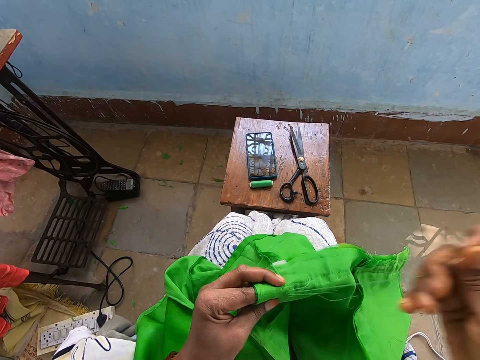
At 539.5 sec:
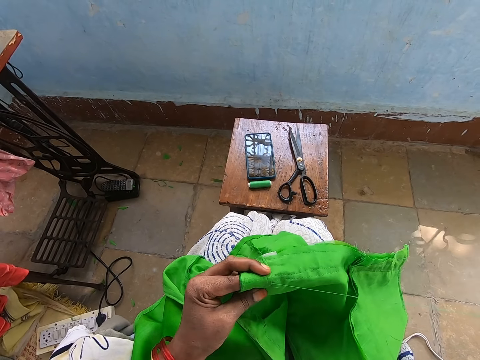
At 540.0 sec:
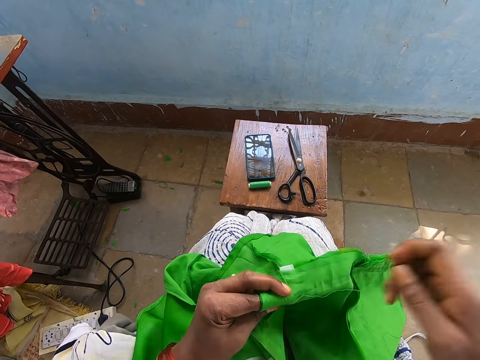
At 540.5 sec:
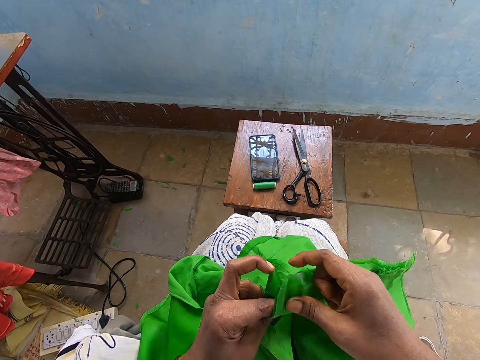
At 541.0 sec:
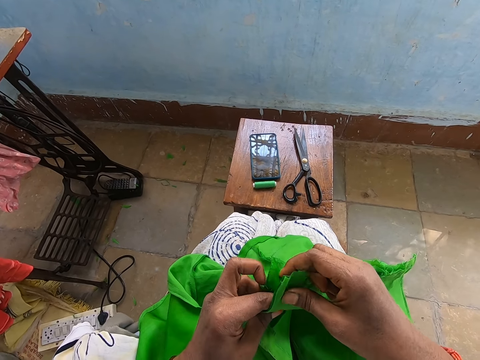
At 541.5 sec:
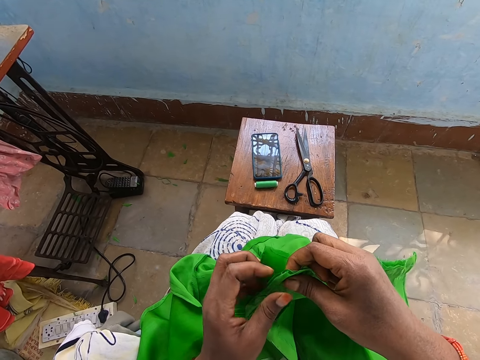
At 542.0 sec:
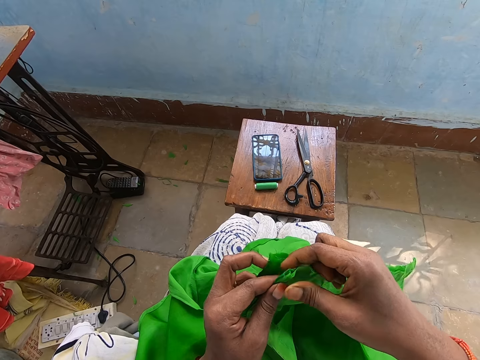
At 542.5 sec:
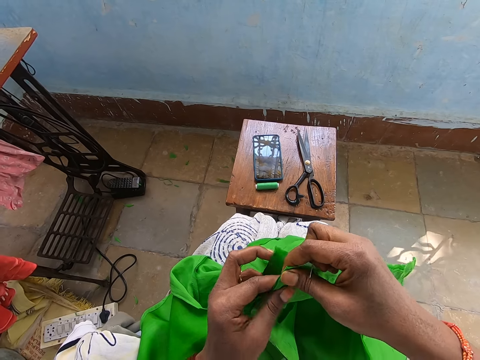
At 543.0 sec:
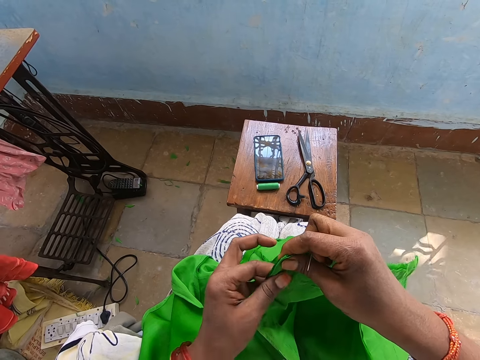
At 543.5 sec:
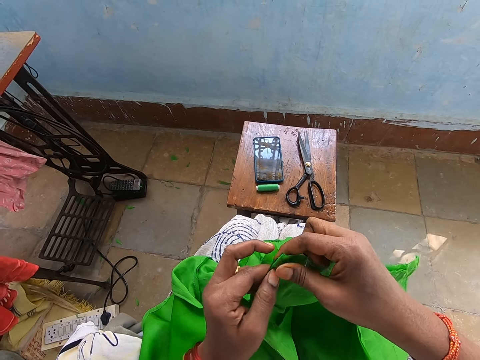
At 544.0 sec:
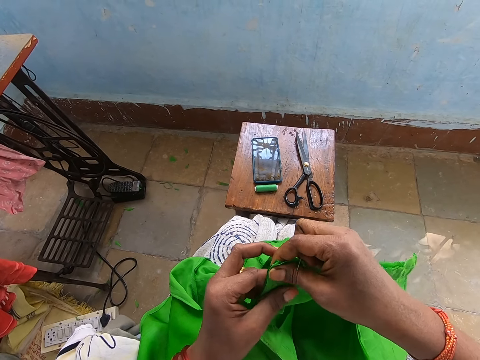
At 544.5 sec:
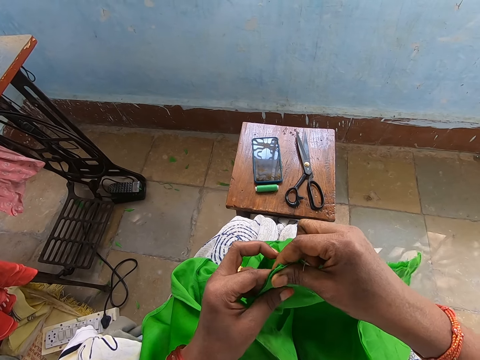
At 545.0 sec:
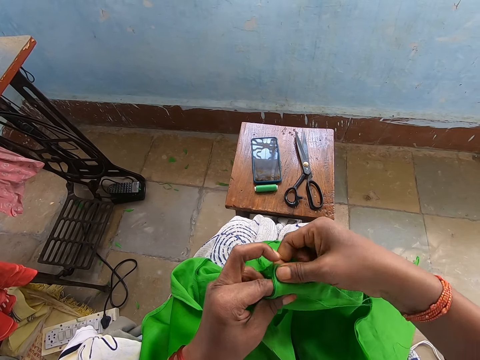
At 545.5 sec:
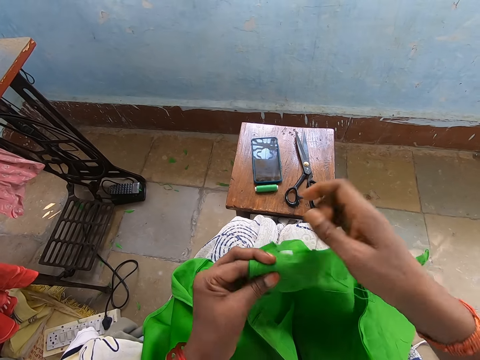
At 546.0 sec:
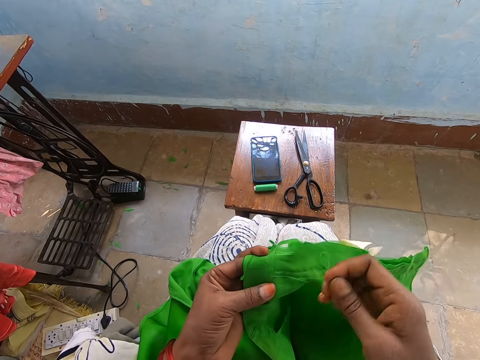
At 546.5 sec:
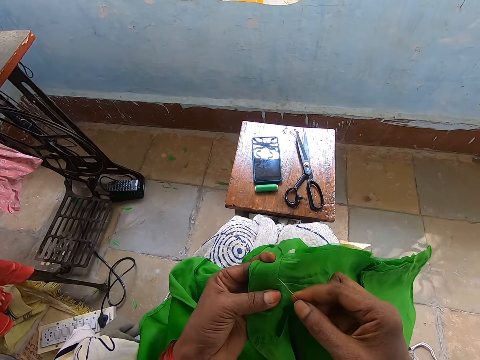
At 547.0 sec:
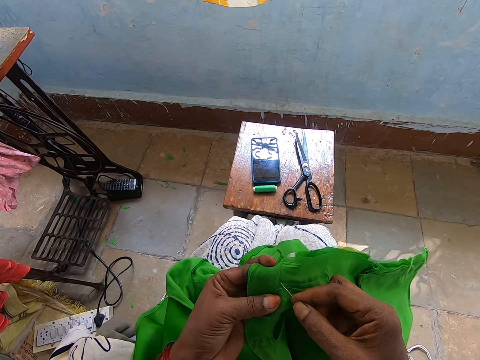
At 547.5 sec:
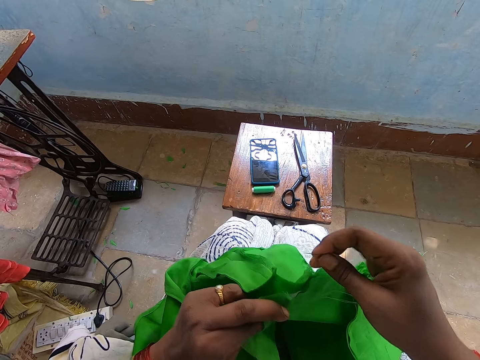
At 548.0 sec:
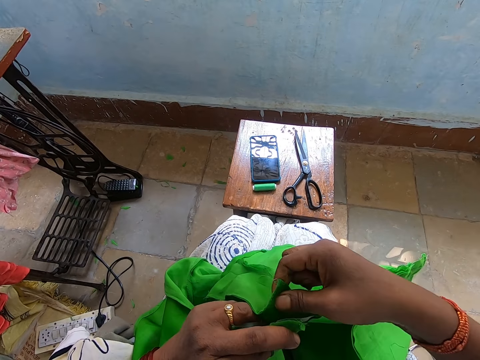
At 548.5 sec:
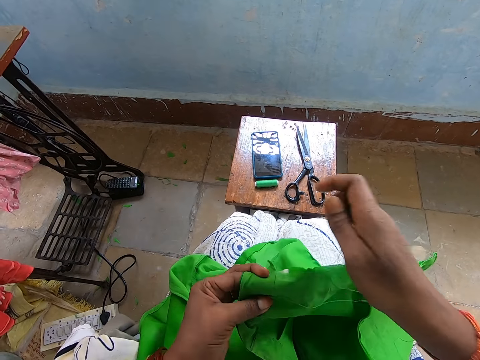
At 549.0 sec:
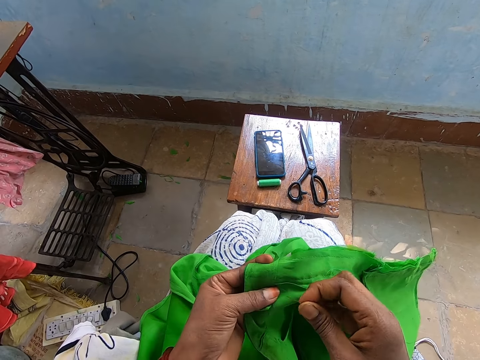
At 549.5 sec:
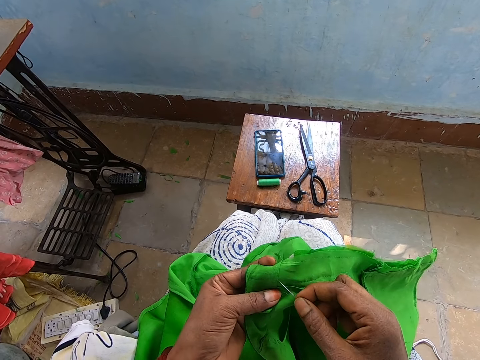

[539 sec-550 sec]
The camera wearer adjusts the piece of cloth with both hands. She folds the fabric onto her finger. She knits the fabric with a thread on a sewing needle in a room.

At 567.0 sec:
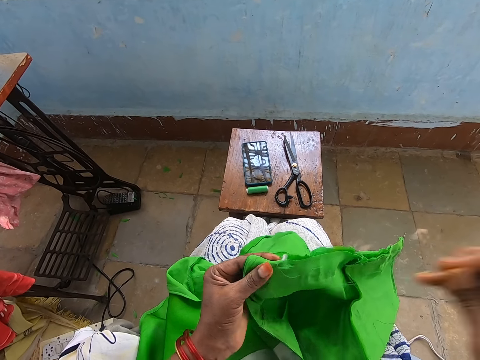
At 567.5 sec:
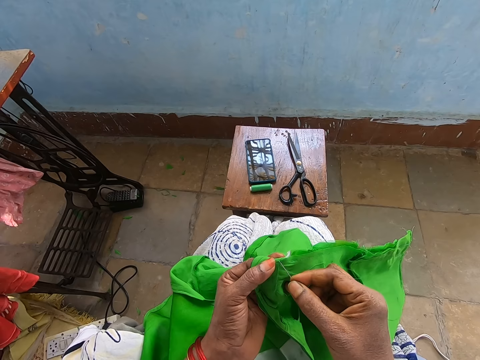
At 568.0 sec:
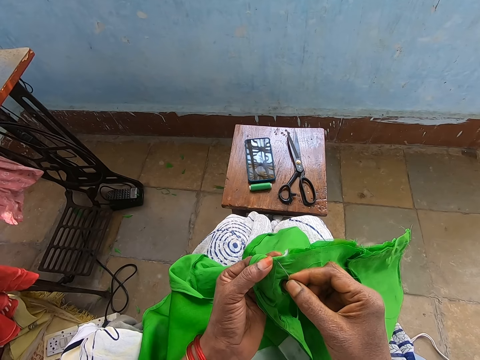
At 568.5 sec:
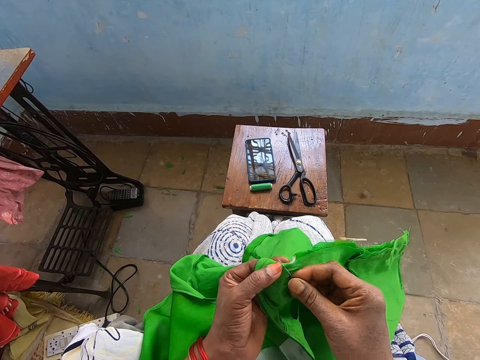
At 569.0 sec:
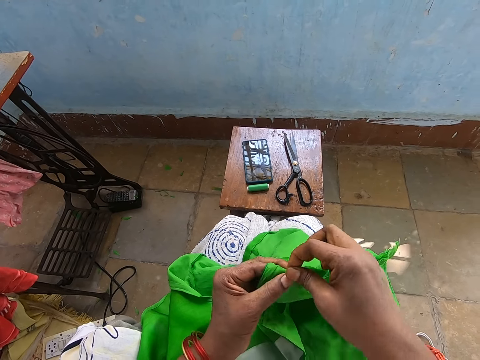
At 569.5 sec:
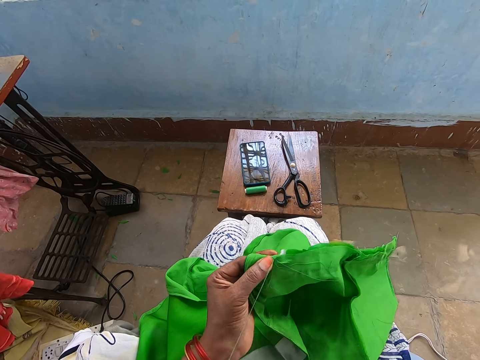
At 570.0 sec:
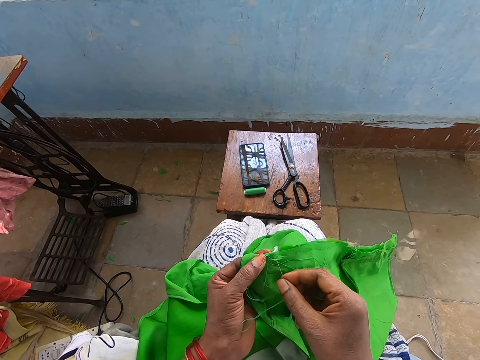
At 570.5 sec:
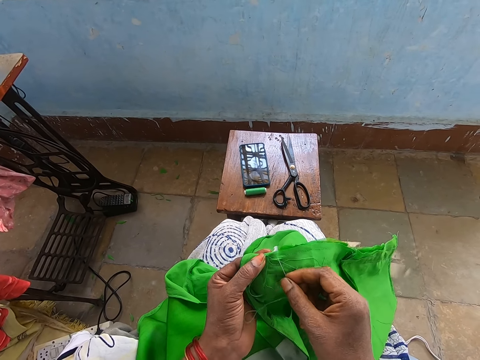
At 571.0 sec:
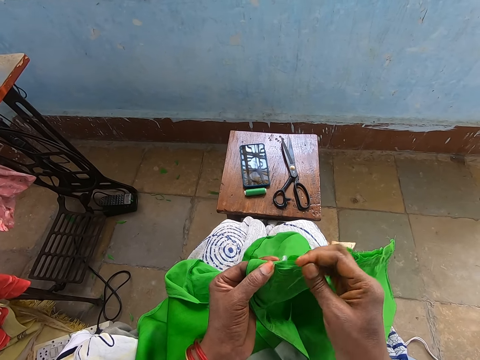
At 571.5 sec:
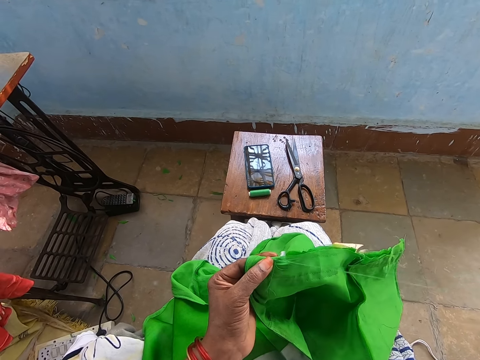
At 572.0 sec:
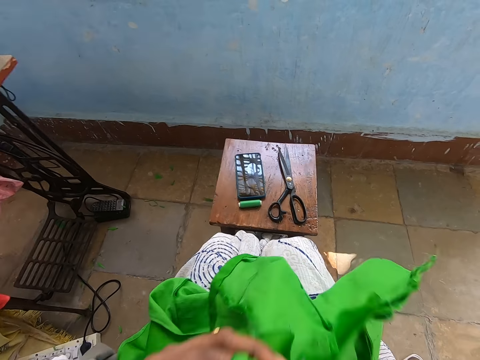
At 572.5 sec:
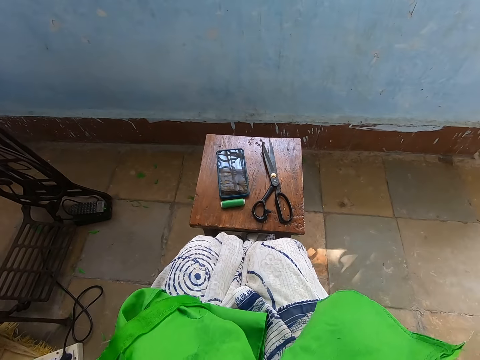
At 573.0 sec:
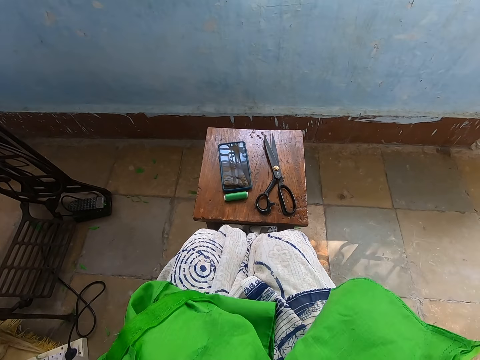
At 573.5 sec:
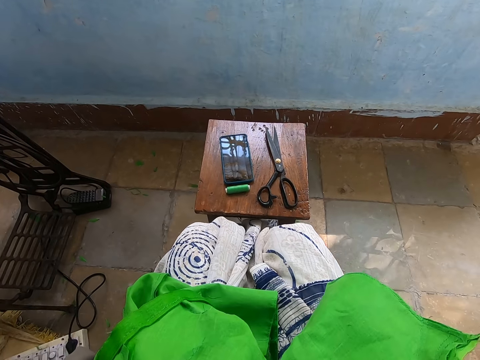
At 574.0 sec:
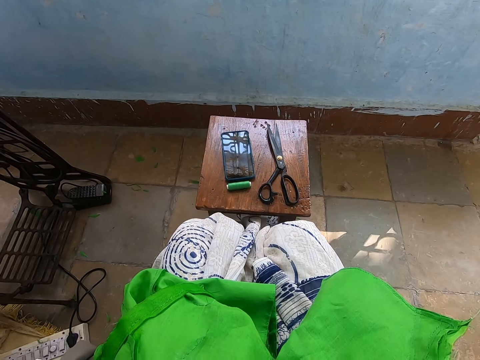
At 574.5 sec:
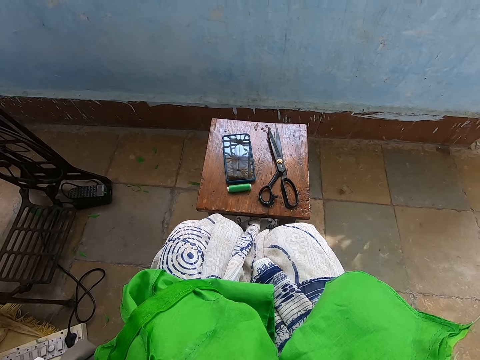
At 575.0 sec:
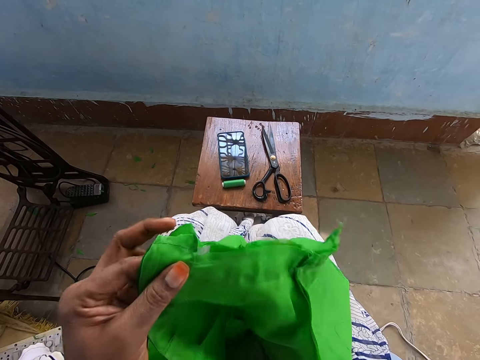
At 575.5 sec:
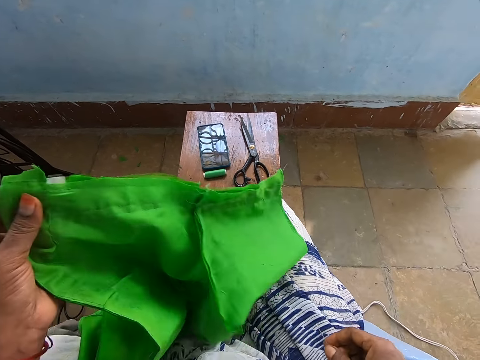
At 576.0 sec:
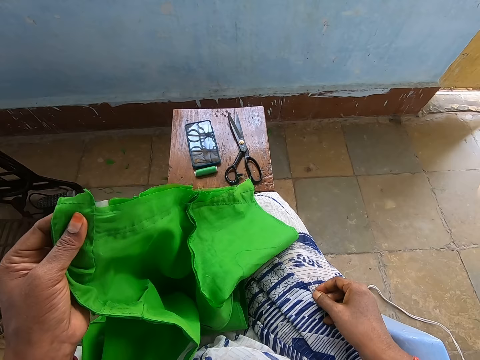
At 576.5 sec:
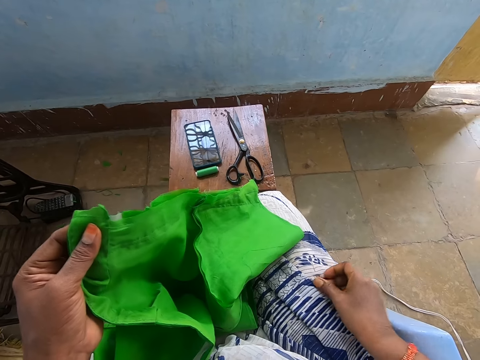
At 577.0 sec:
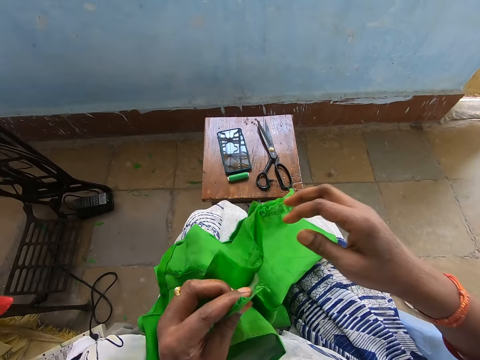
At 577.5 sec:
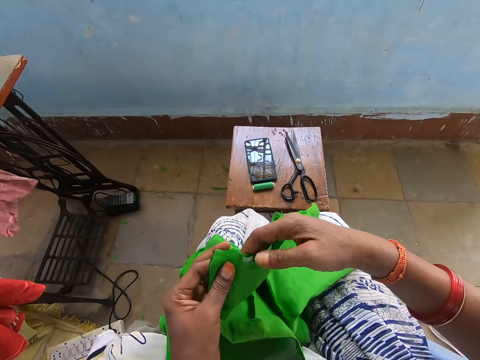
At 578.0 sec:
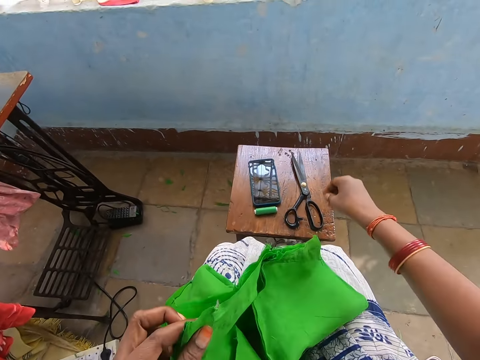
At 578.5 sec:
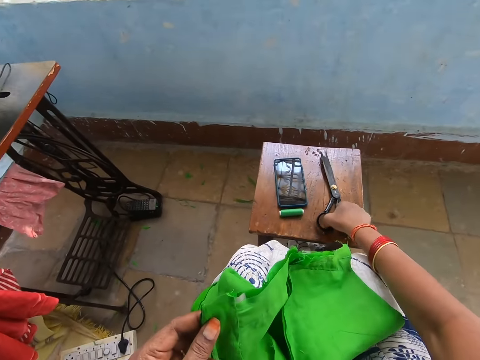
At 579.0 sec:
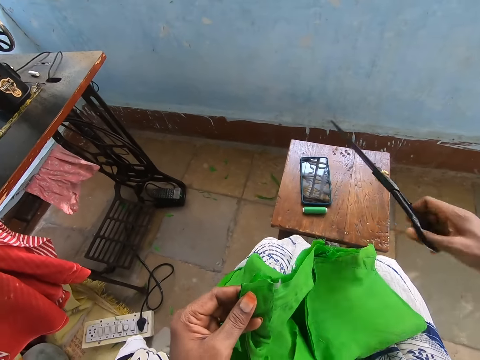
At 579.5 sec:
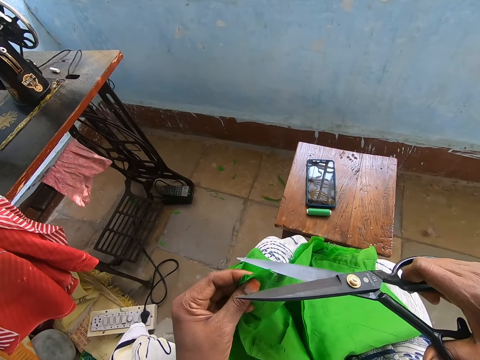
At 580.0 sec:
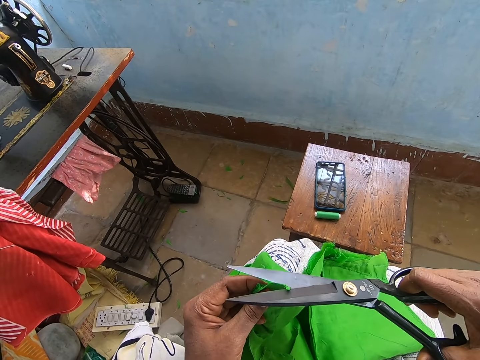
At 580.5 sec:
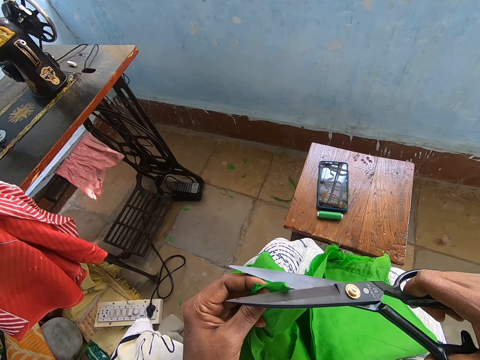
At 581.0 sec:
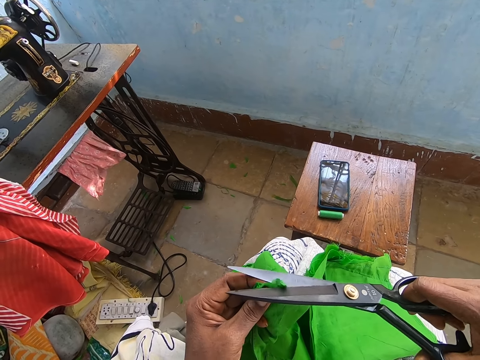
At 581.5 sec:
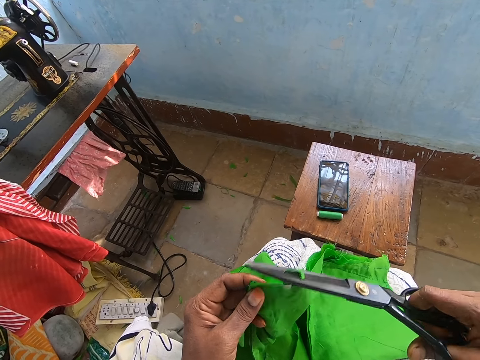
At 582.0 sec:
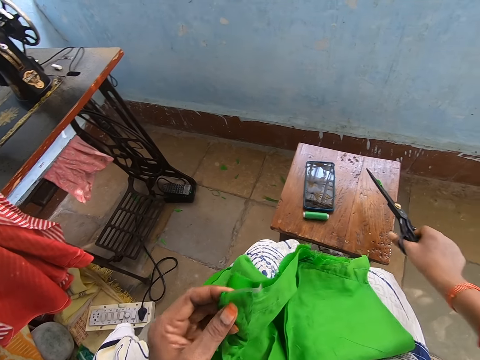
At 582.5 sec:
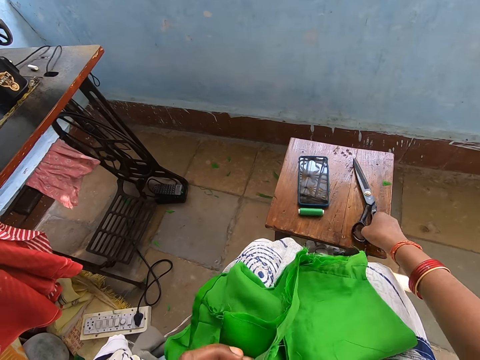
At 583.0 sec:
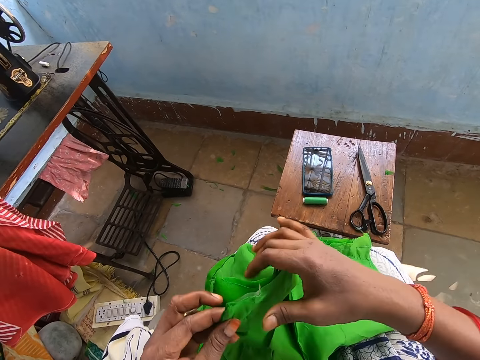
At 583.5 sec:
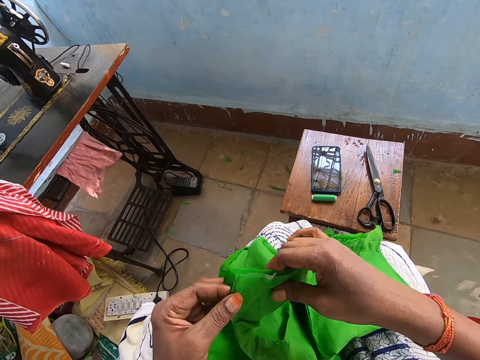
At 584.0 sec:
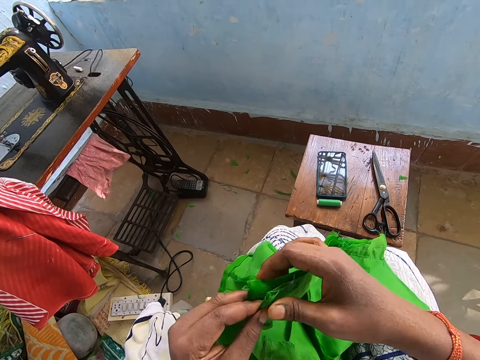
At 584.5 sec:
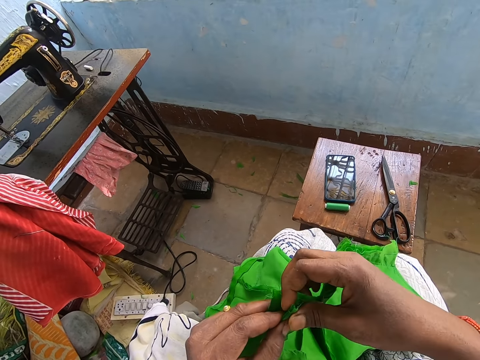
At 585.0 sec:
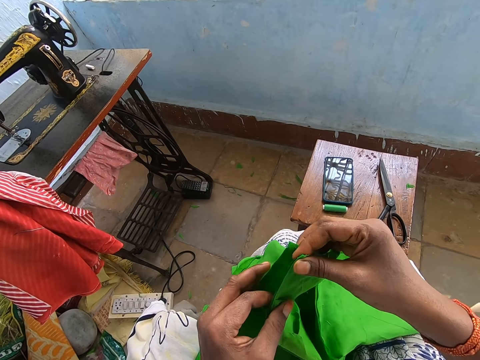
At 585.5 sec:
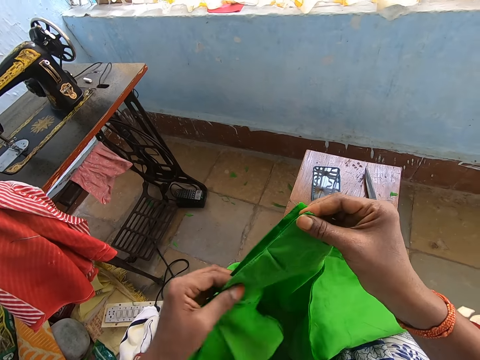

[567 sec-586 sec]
The camera wearer sews the green cloth with the threaded needle in her right hand. She raises up the green cloth with her right hand. She cuts a thread. She holds the green cloth in her left hand. She drops the threaded needle on the clothing on her lap with her right hand. She adjusts the green cloth with both hands. She touches the cloth. She picks up a pair of scissors on a table in front of her with her right hand. She trims the green cloth in her left hand with the pair of scissors in her right hand. She drops the pair of scissors on the table in front of her with her right hand. She adjusts the green cloth with both hands. She folds the cloth.
